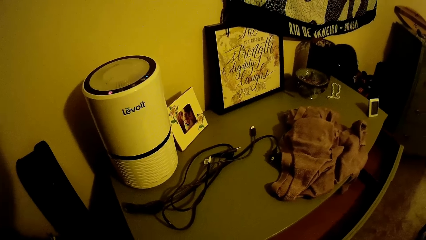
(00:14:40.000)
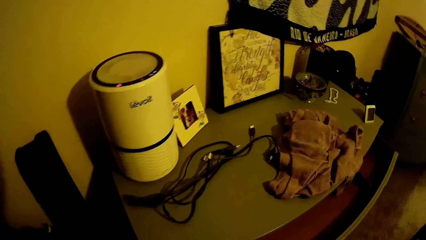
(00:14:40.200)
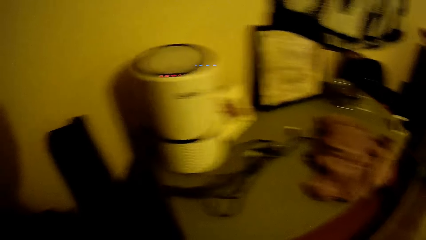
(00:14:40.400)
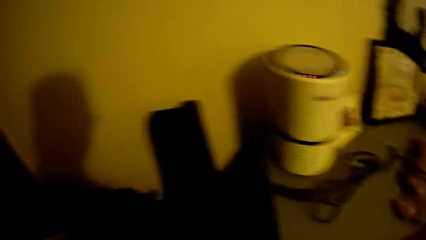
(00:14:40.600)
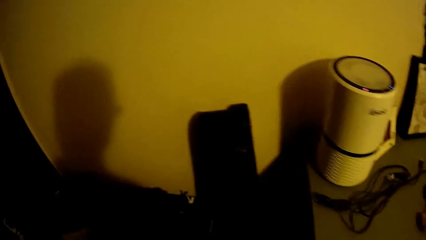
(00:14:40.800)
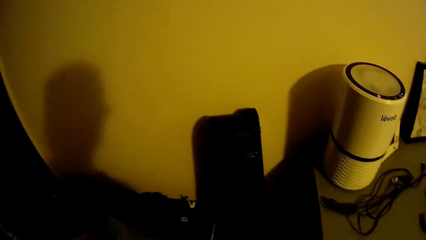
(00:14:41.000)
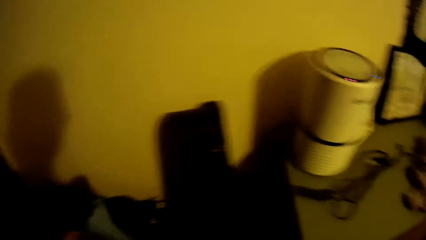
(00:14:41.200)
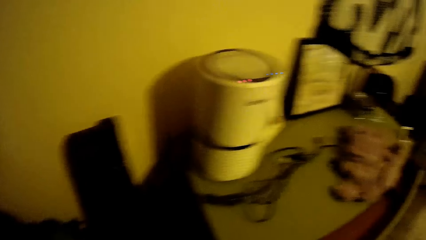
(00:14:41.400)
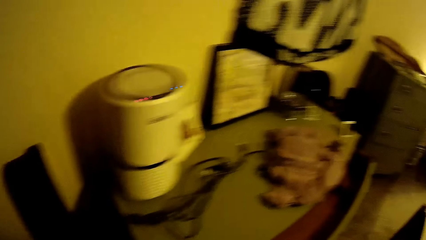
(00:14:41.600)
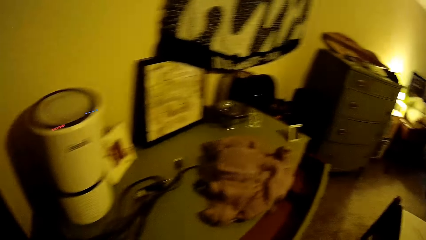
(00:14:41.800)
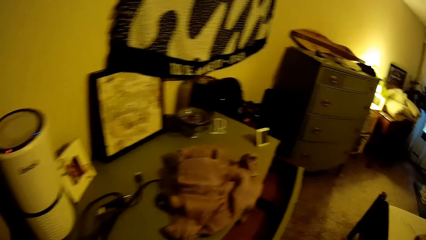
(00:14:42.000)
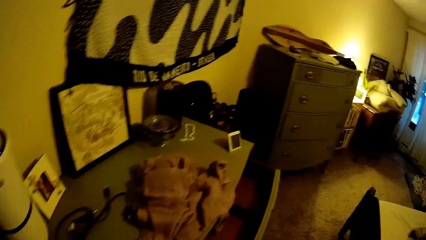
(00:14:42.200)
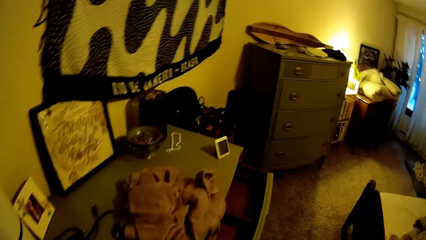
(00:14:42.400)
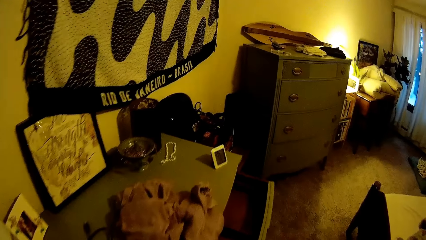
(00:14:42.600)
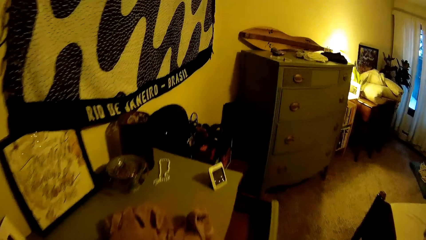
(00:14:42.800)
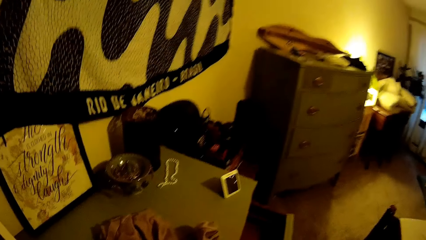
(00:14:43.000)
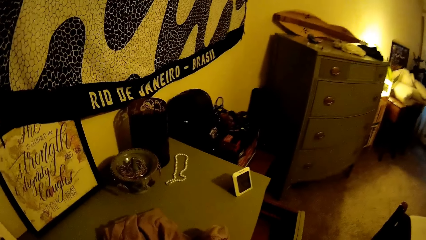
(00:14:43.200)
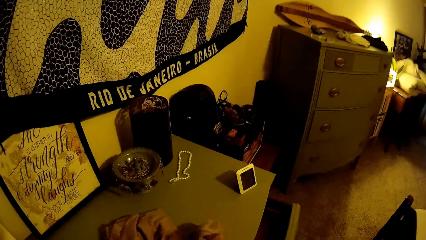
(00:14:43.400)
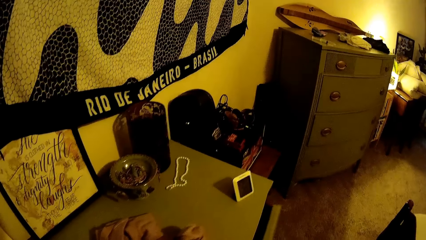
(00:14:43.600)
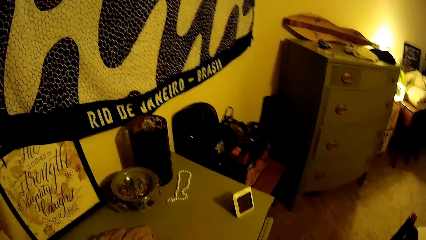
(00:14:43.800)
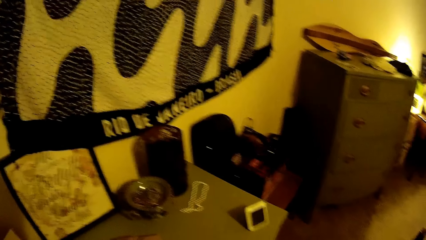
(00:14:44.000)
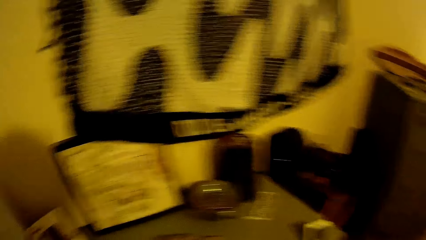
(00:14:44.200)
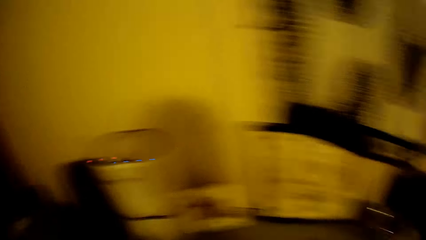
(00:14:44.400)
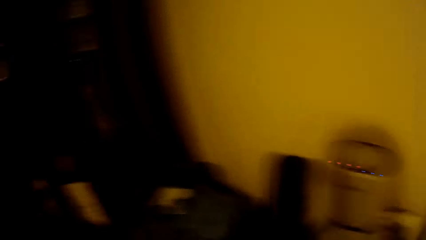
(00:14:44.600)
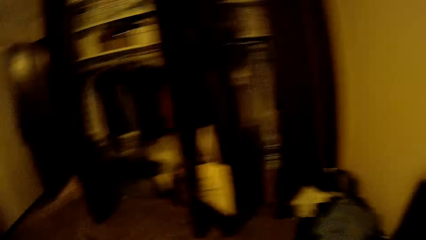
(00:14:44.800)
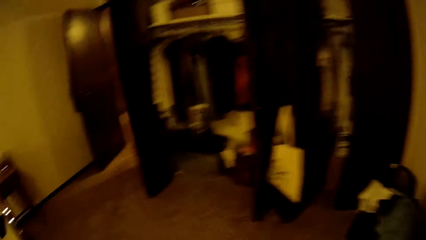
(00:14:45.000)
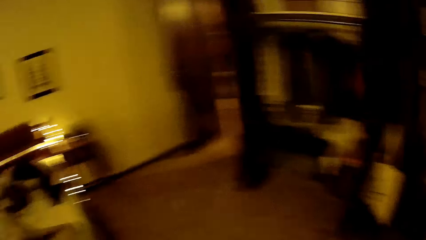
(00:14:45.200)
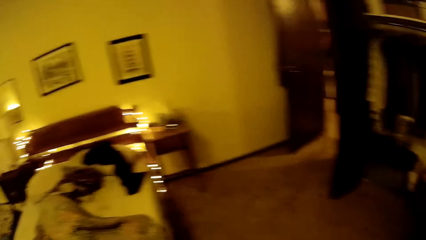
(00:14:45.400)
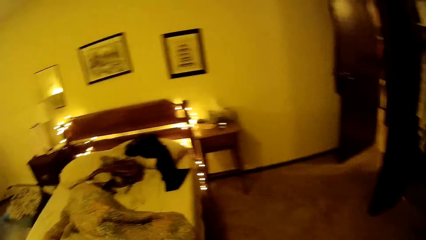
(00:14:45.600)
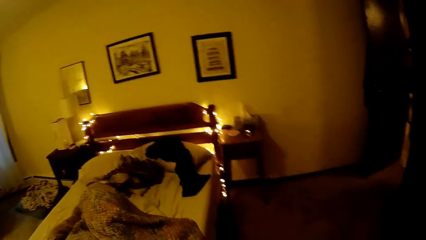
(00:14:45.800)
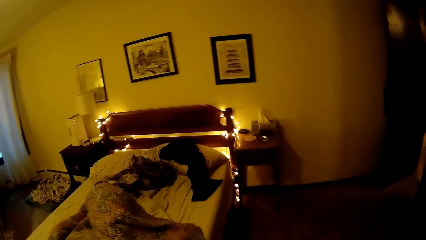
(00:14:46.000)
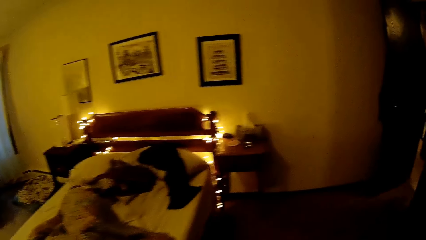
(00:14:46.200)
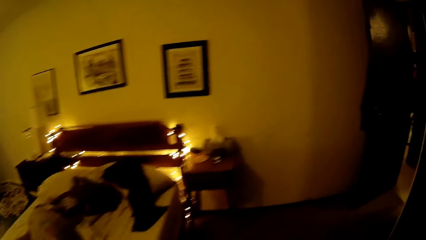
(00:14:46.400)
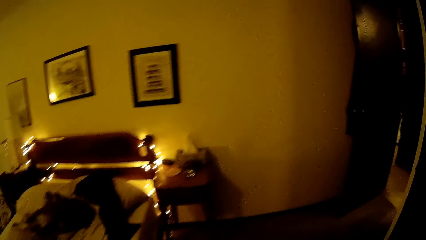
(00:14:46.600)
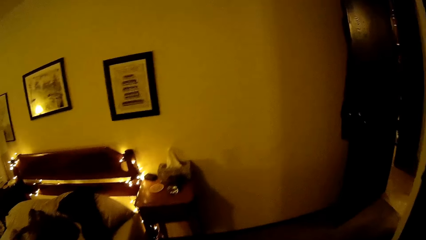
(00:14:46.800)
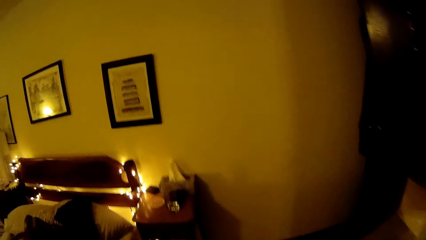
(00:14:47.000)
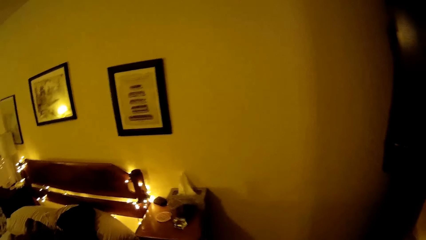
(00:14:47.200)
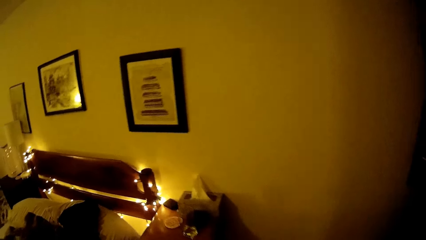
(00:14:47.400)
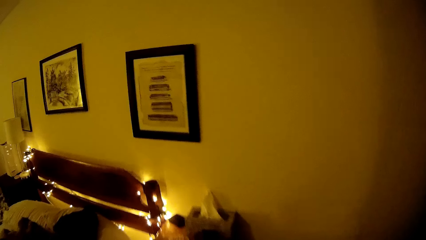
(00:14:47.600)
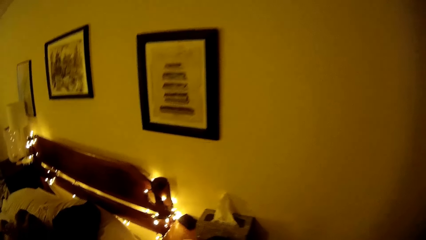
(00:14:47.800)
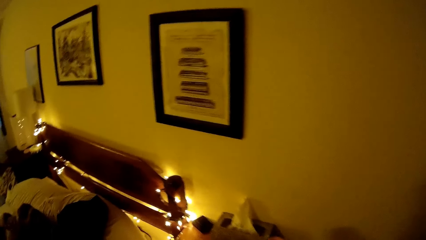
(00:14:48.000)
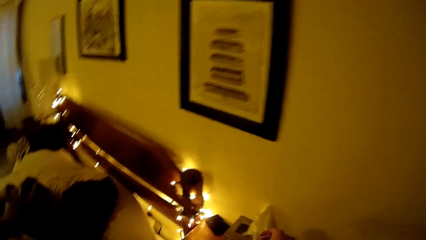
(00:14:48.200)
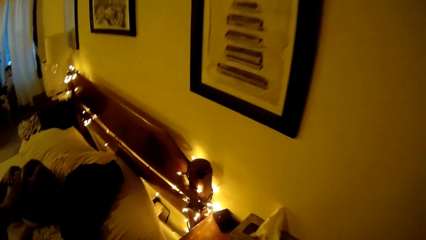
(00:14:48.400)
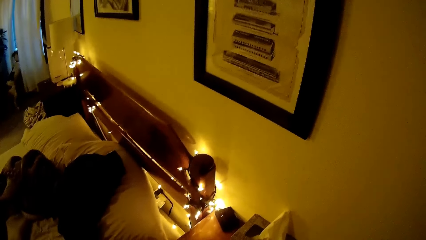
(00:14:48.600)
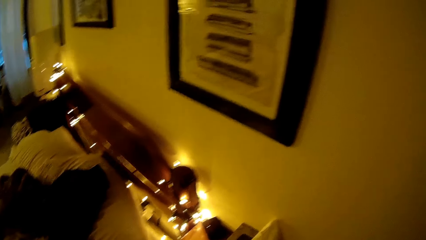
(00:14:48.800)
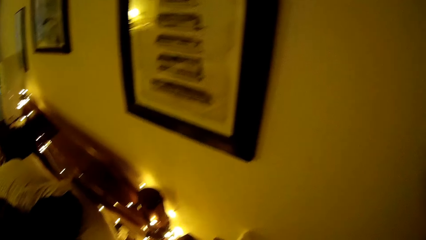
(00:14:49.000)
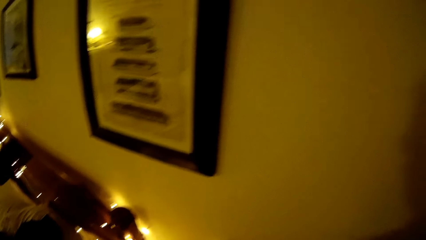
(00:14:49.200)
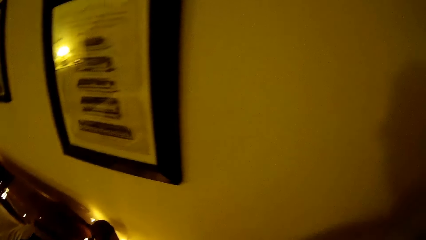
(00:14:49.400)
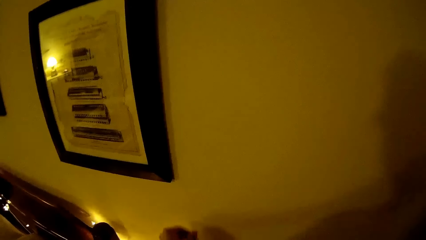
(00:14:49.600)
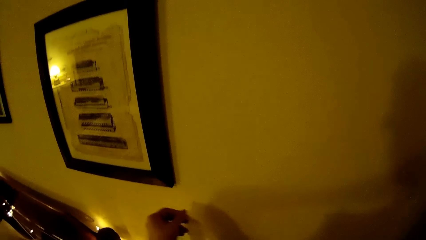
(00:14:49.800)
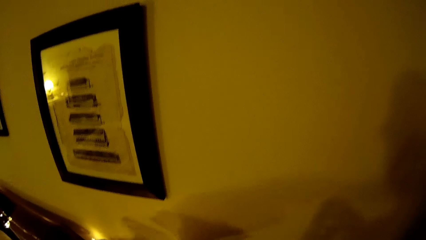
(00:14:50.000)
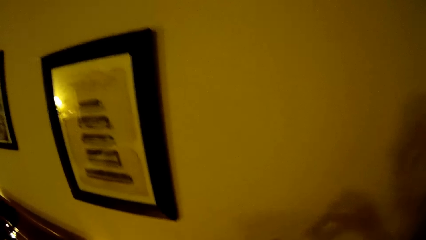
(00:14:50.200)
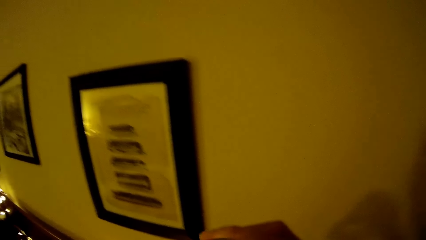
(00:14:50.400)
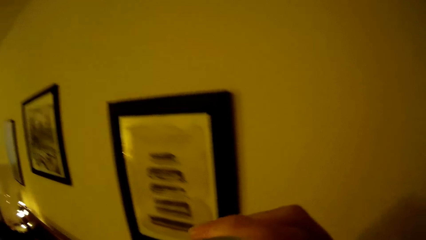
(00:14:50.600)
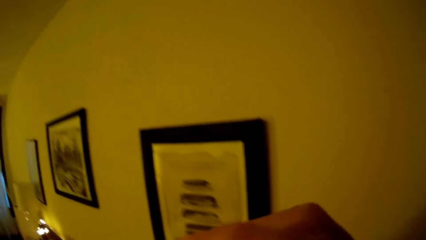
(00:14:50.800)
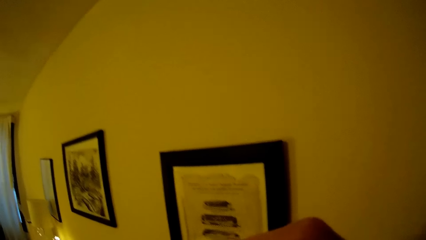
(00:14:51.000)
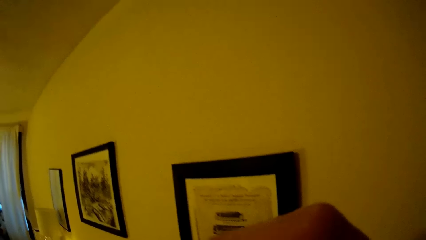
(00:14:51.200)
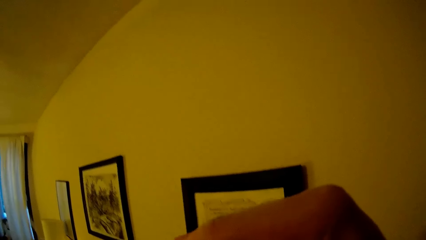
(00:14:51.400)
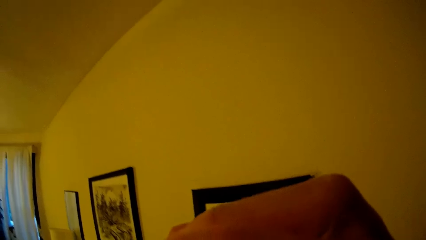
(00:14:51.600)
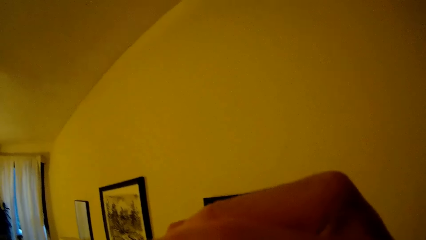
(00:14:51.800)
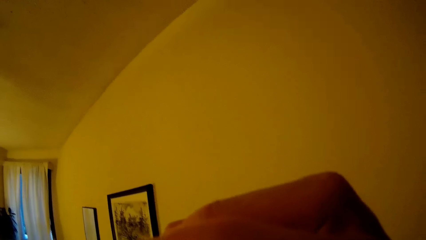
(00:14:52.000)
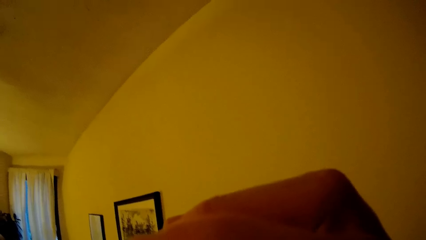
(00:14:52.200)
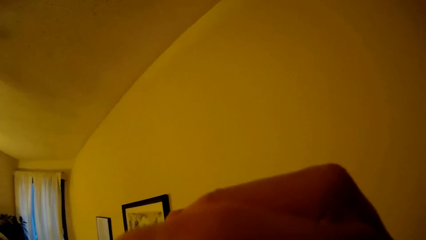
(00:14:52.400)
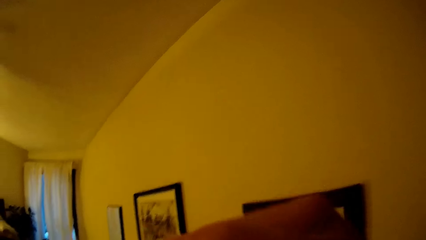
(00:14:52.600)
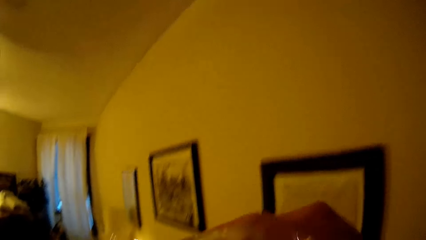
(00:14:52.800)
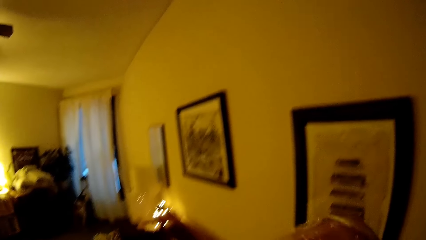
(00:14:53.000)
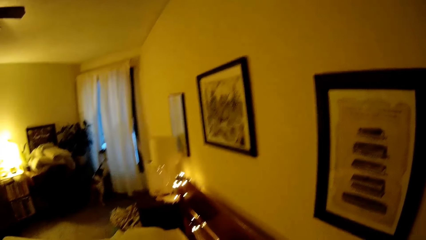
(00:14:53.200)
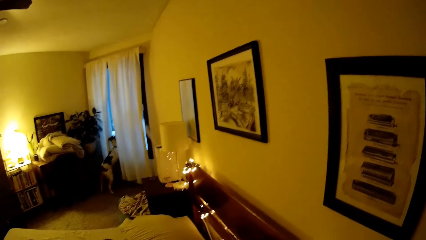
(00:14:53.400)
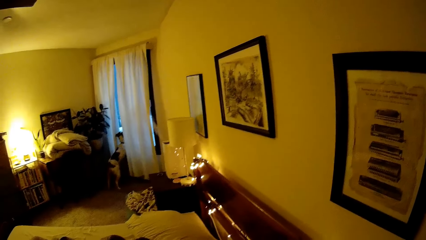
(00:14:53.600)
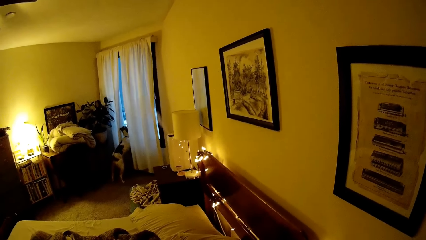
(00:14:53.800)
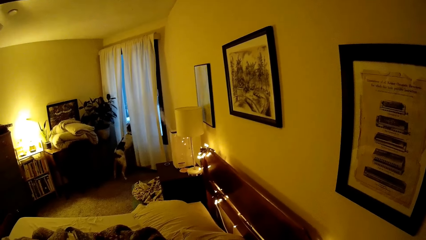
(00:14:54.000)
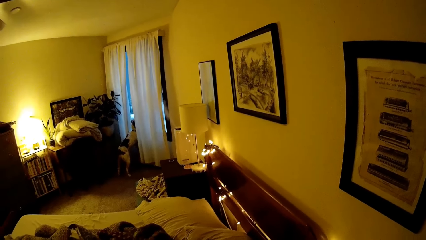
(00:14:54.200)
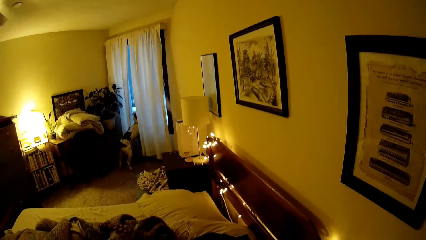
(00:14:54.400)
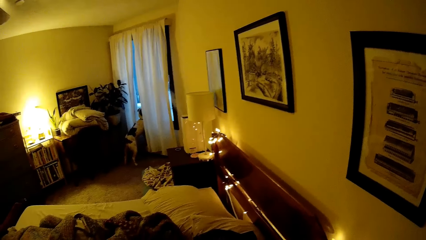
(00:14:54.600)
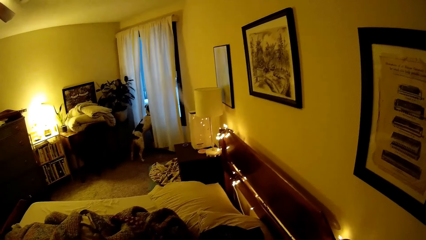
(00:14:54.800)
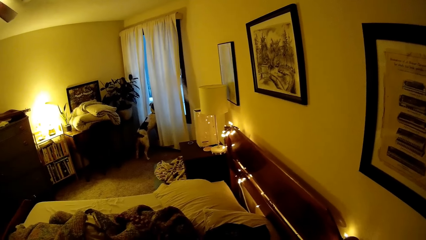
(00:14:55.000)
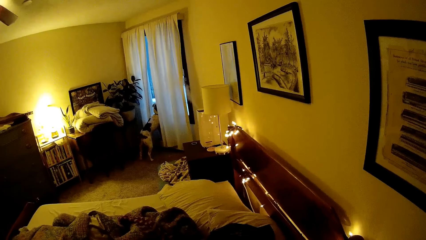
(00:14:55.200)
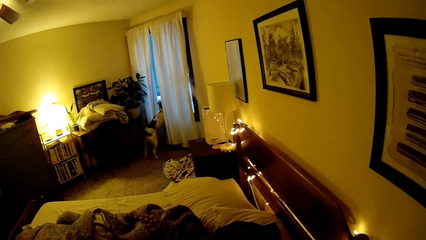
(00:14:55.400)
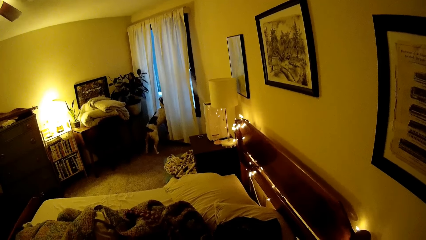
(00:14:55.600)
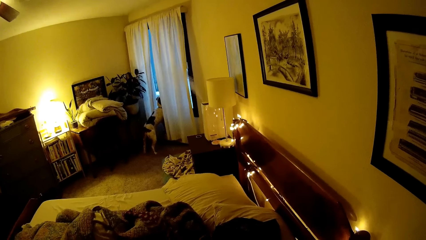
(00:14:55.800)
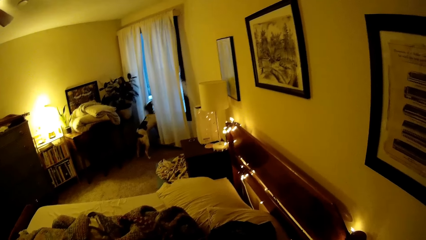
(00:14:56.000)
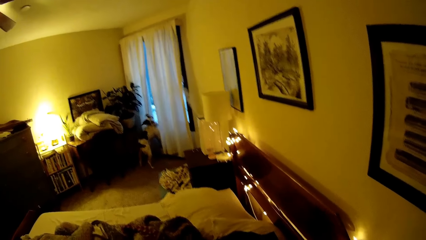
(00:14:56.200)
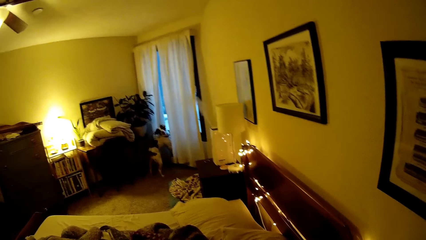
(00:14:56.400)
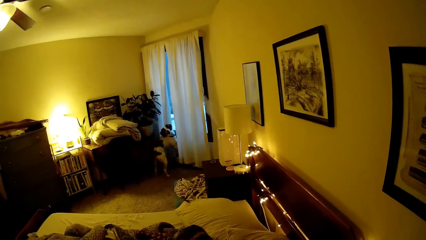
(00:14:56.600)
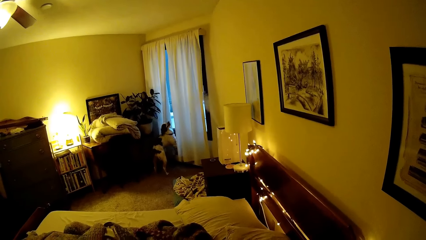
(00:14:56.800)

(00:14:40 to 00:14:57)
The camera wearer picks up the cloth. She closes the drawer with her right hand. She walks out of the room. She removes a tissue paper from a pack on a bedside cabinet with her left hand. She drinks. She lifts her right hand.
